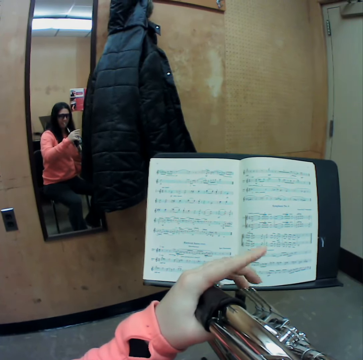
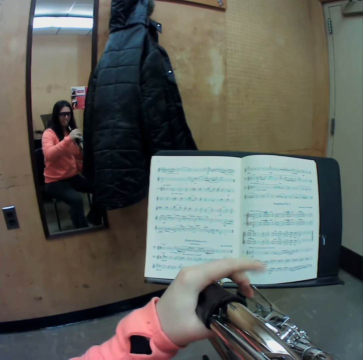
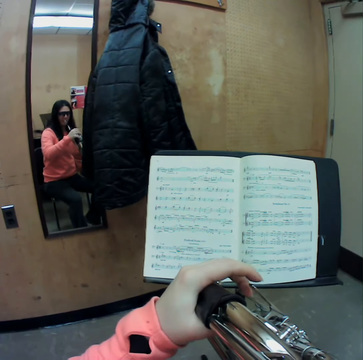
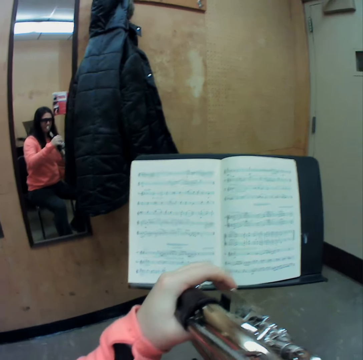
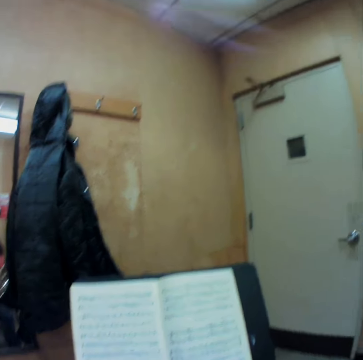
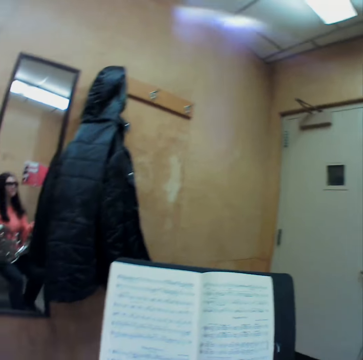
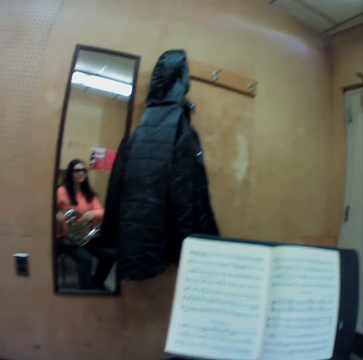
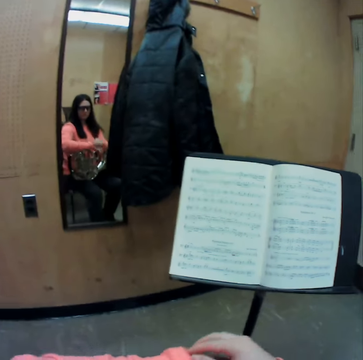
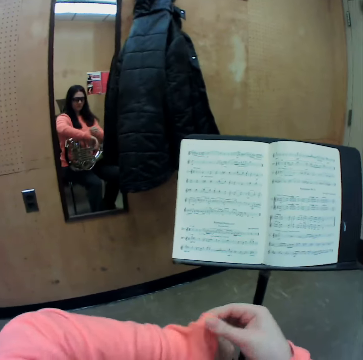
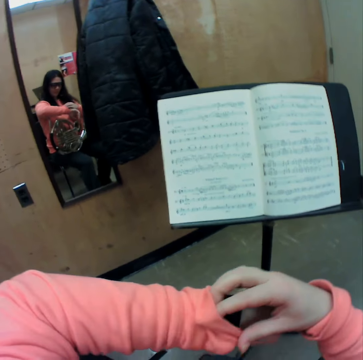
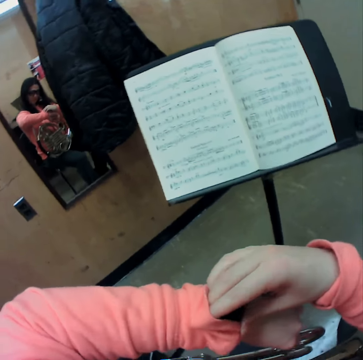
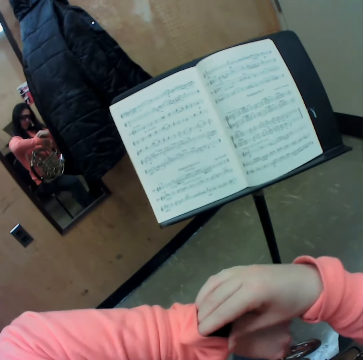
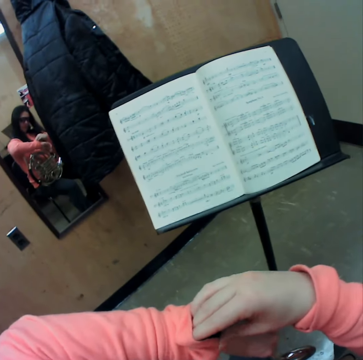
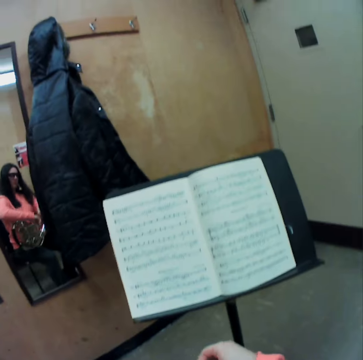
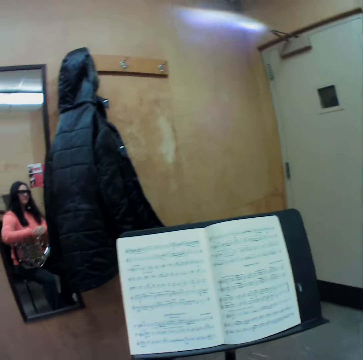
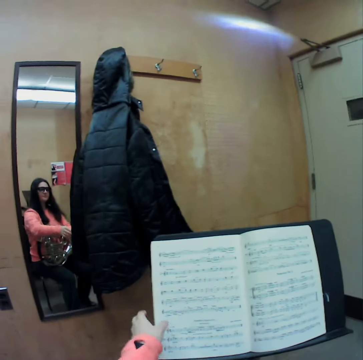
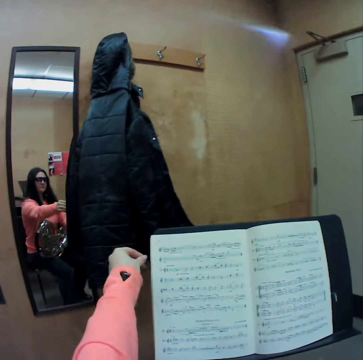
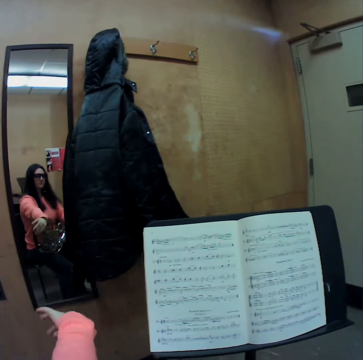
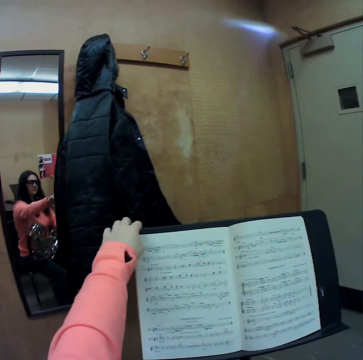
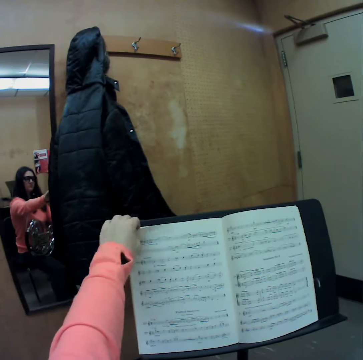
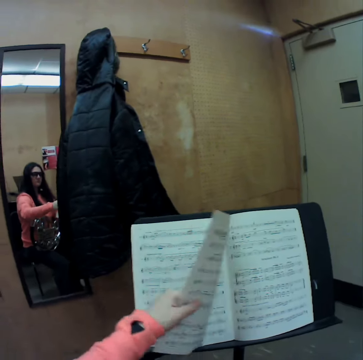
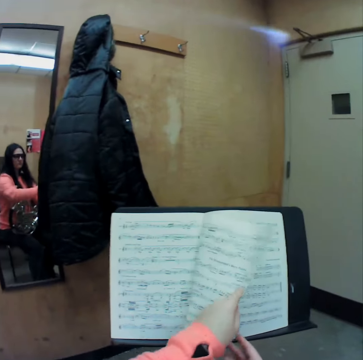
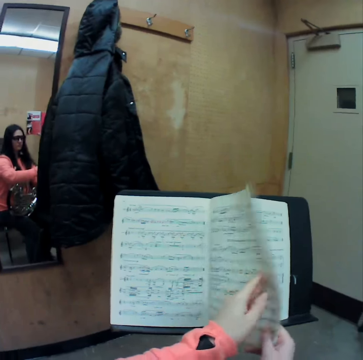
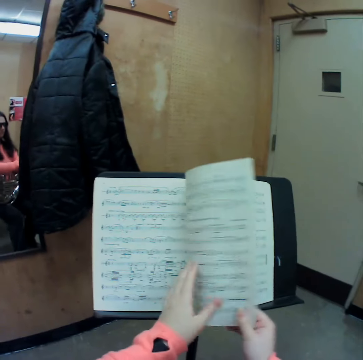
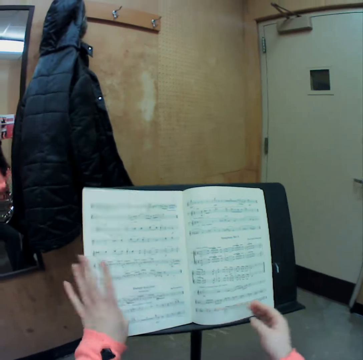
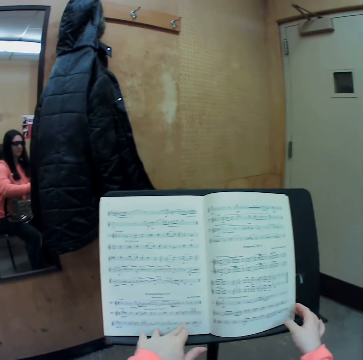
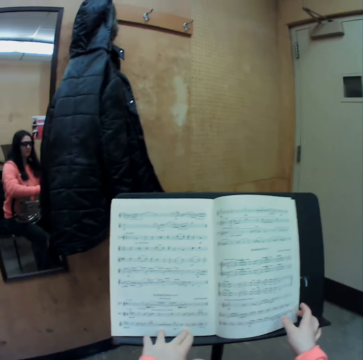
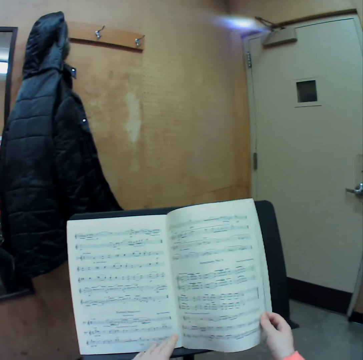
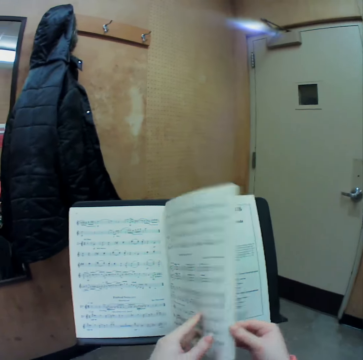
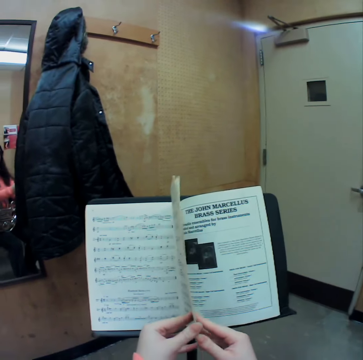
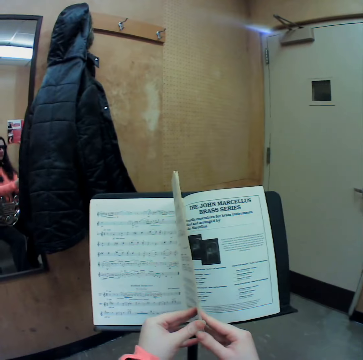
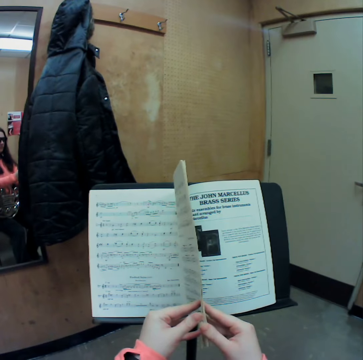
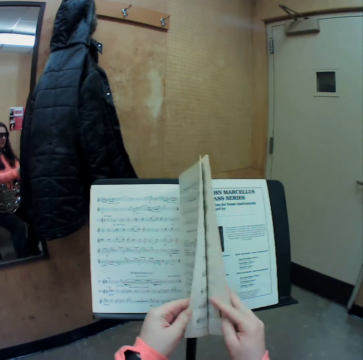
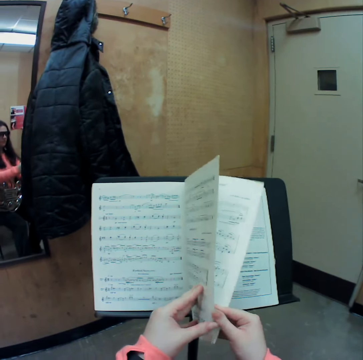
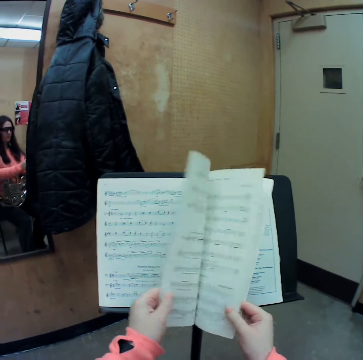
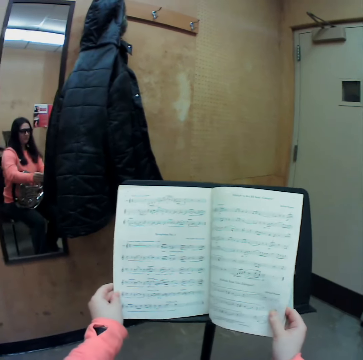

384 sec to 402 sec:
The camera wearer stops playing the trumpet. She looks at her watch. She adjusts her left sleeve with her right hand. She stretches her left hand. She flips through the page of the music book with her right hand. She flips through the pages of the music book with both her hands.

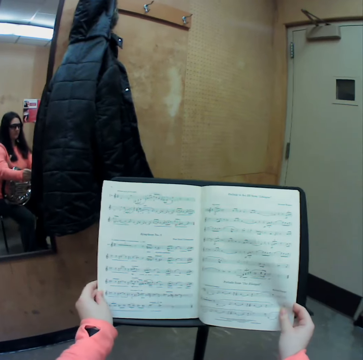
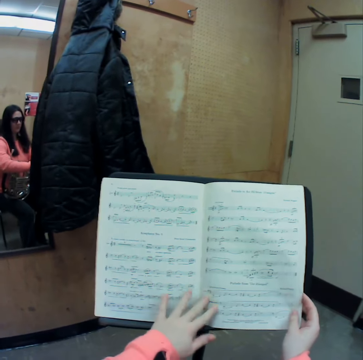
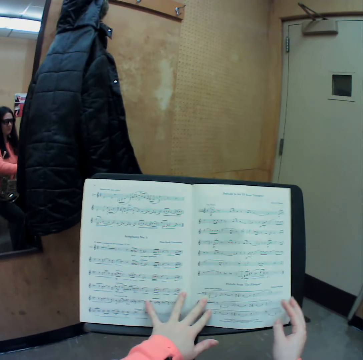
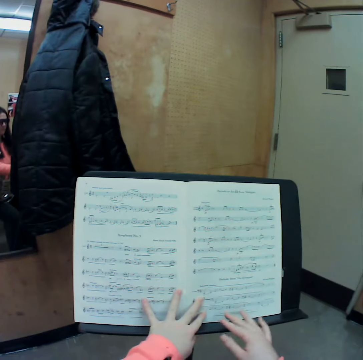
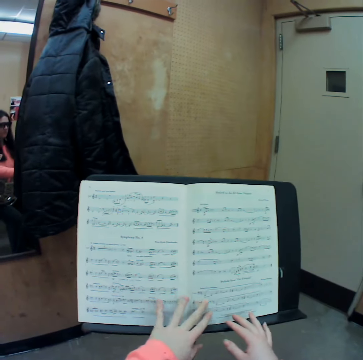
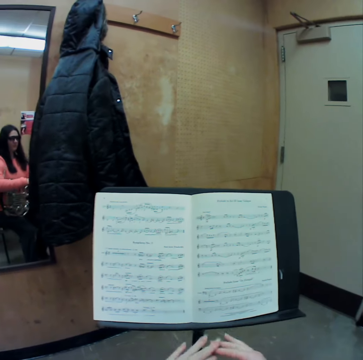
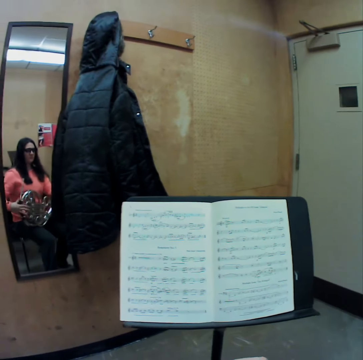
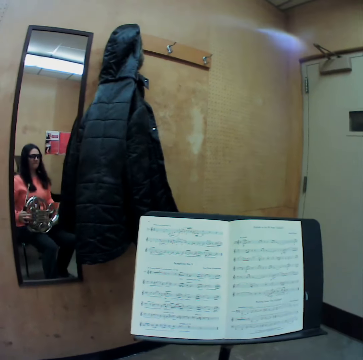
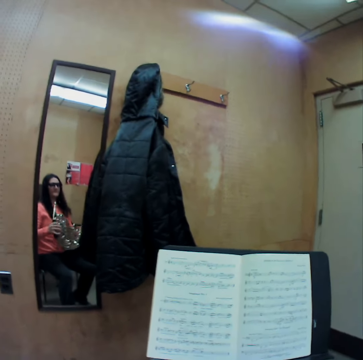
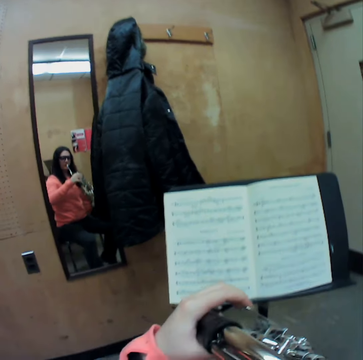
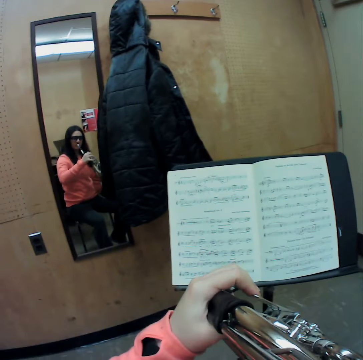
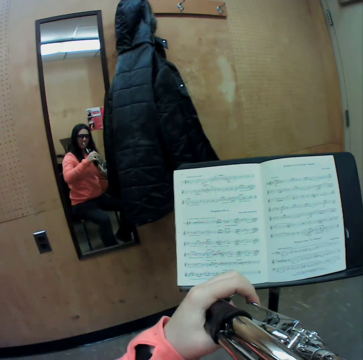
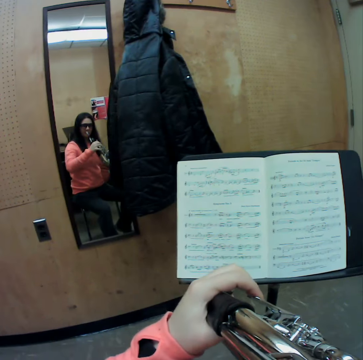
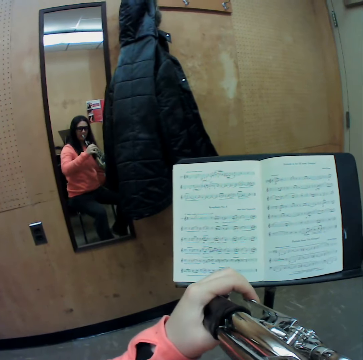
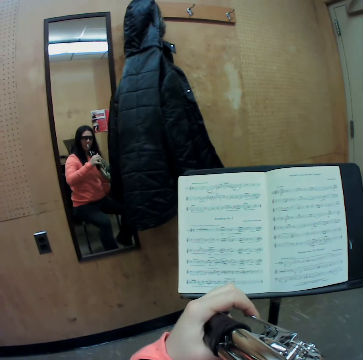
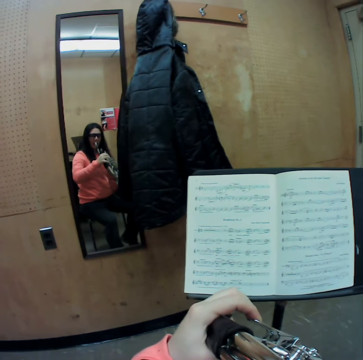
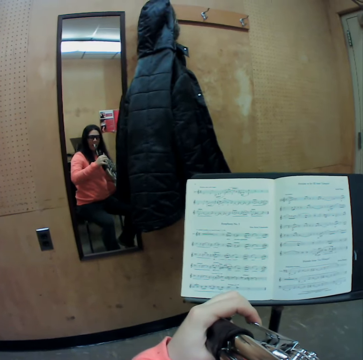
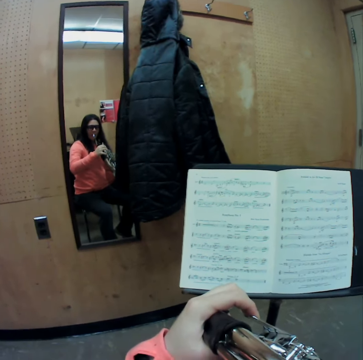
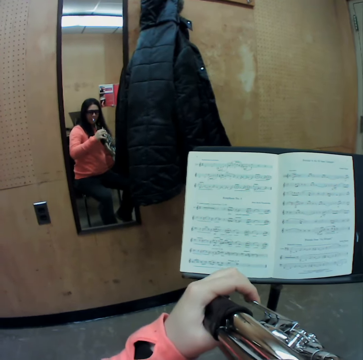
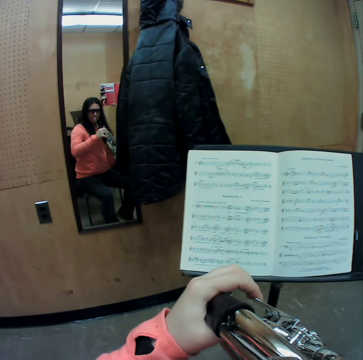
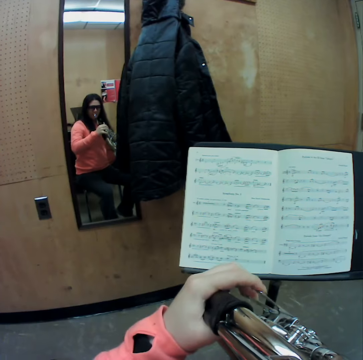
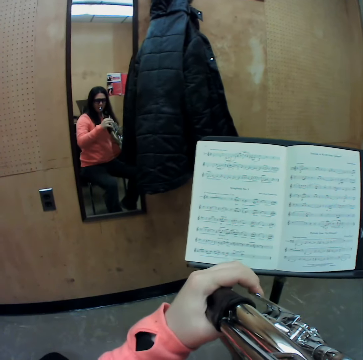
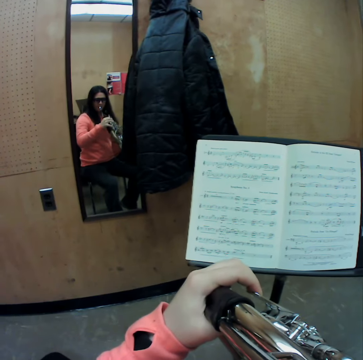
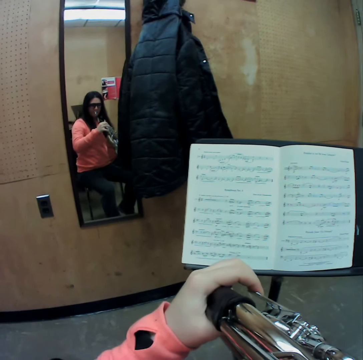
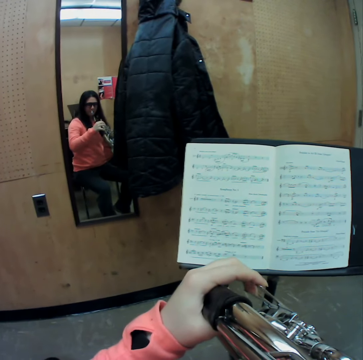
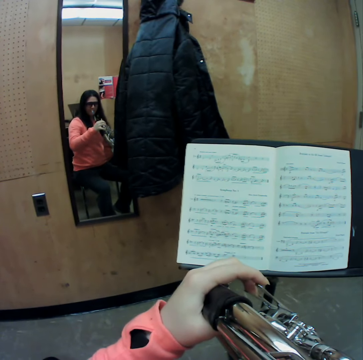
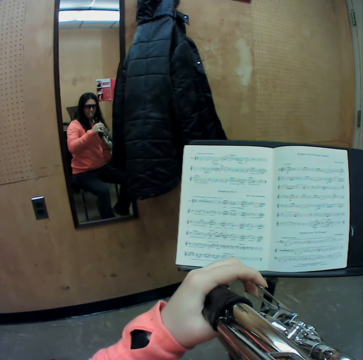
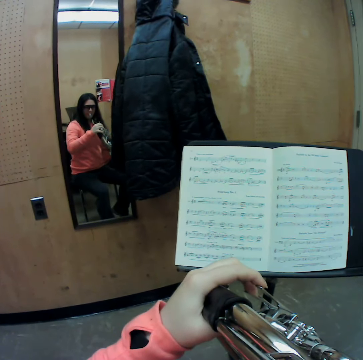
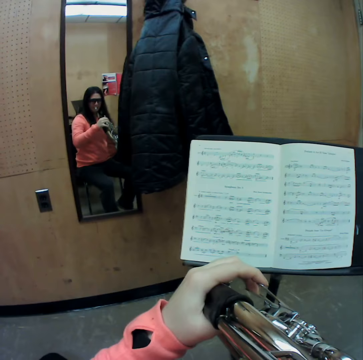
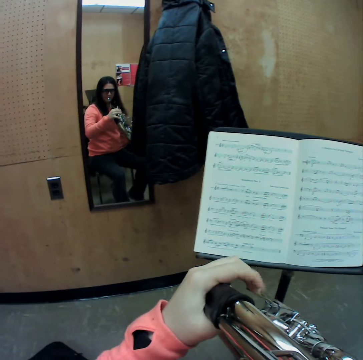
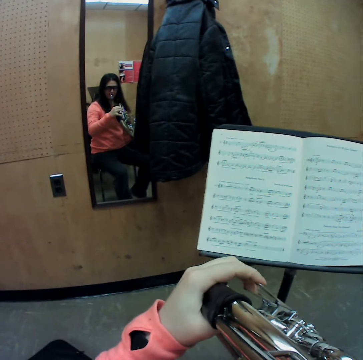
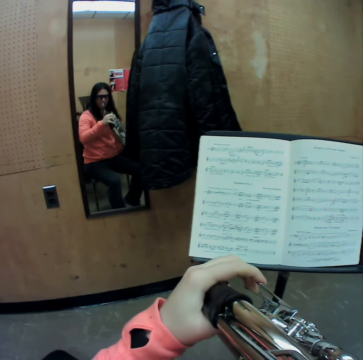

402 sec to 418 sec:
The camera wearer places both her hands on the music book. She touches the trumpet or french horn. She blows the trumpet. She plays the french horn with her left hand. She plays the trumpet with her fingers.

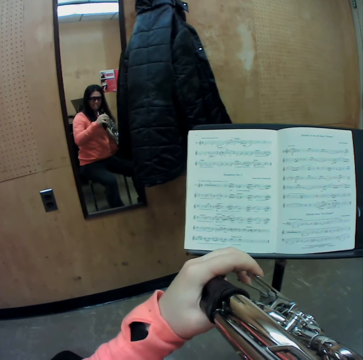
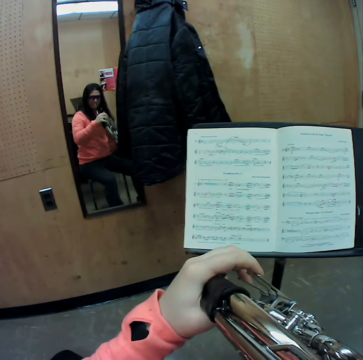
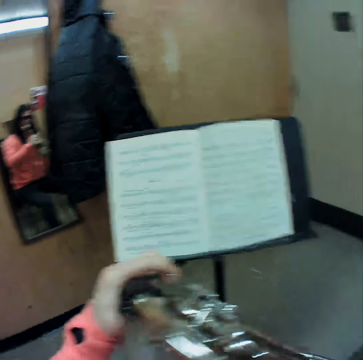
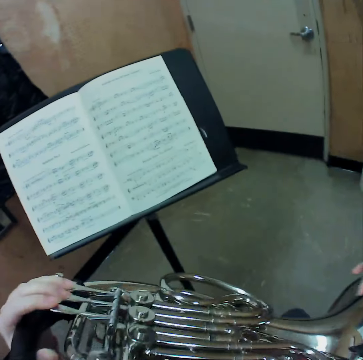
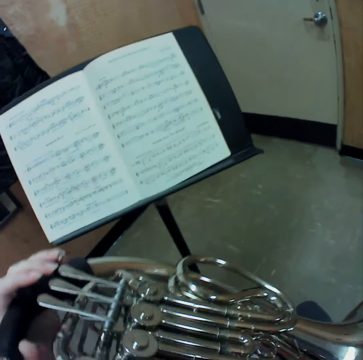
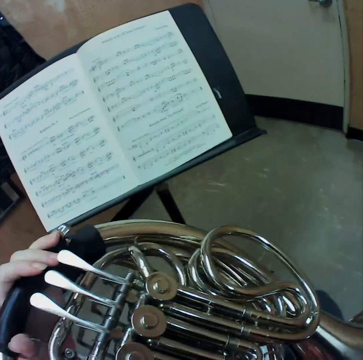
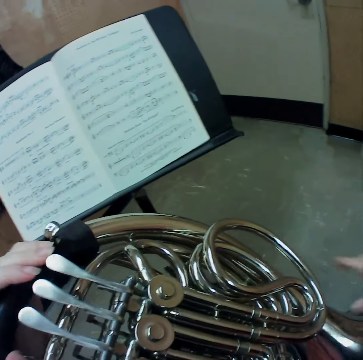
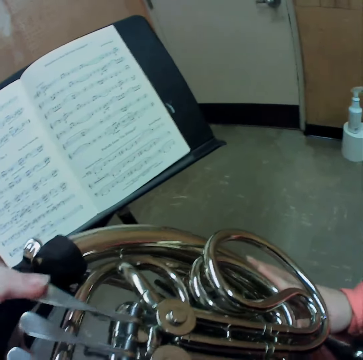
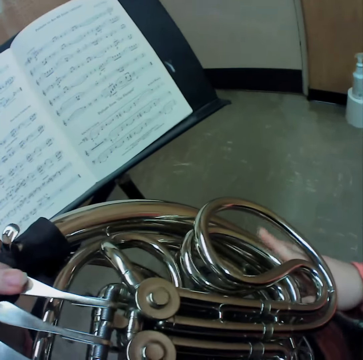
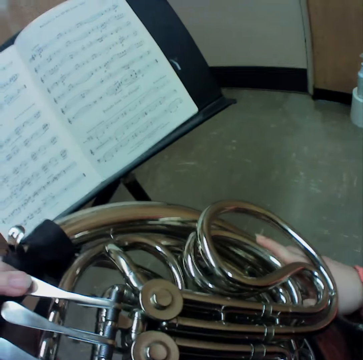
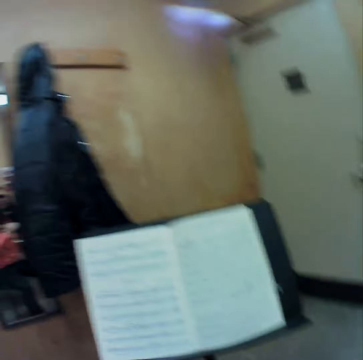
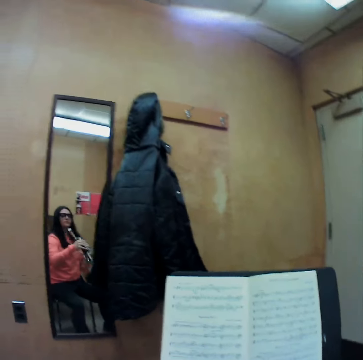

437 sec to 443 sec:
The camera wearer looks at the trumpet or french horn. He places both his hands on the french horn.
